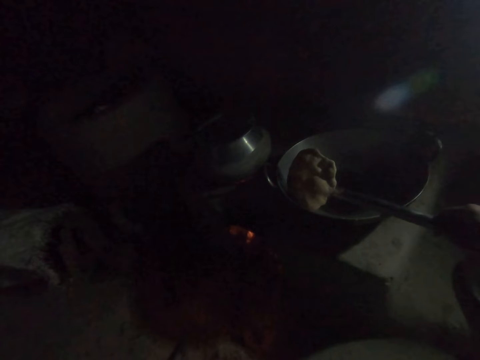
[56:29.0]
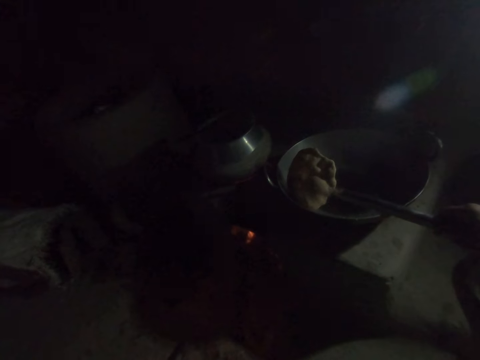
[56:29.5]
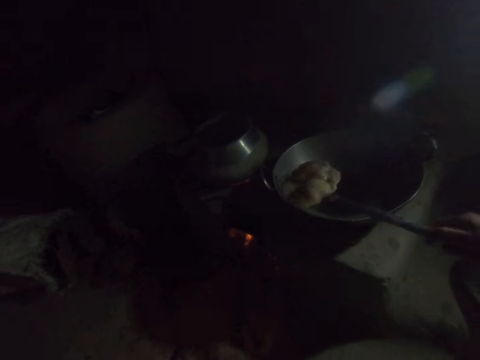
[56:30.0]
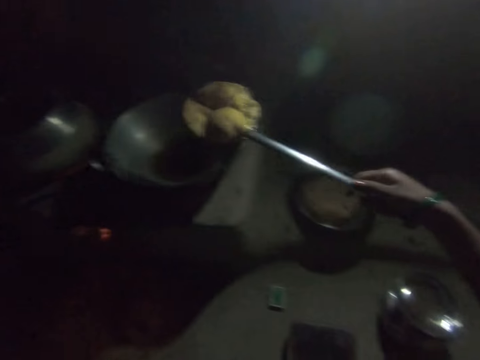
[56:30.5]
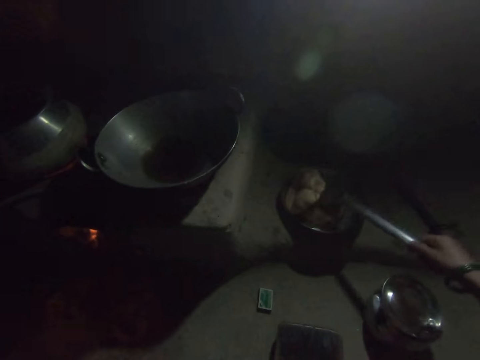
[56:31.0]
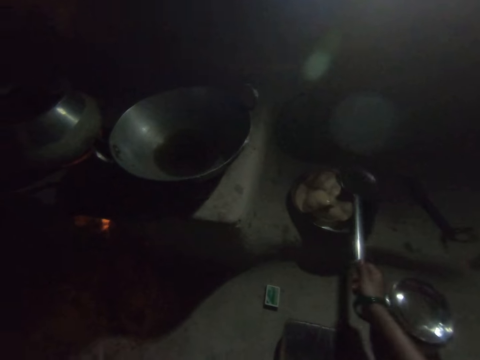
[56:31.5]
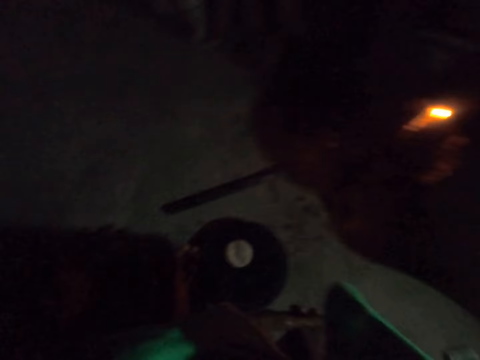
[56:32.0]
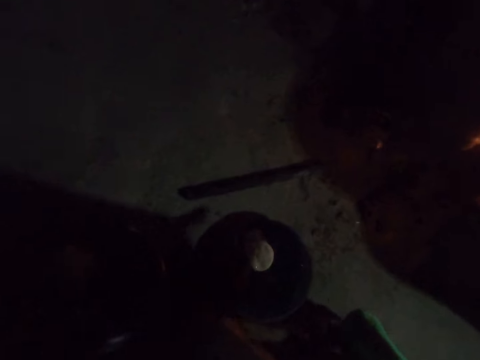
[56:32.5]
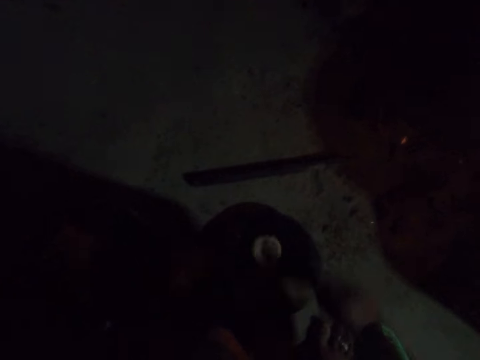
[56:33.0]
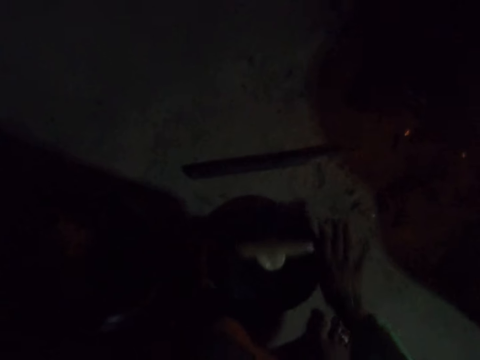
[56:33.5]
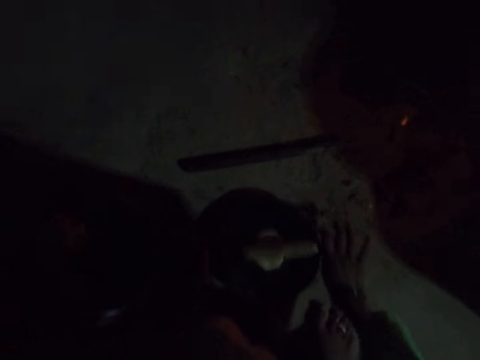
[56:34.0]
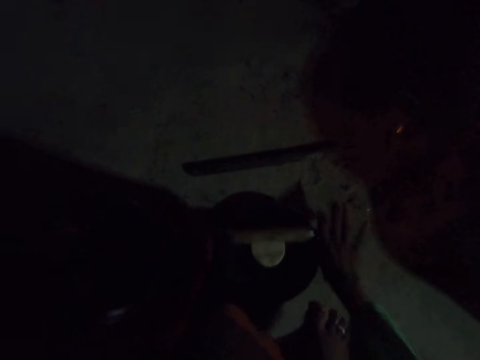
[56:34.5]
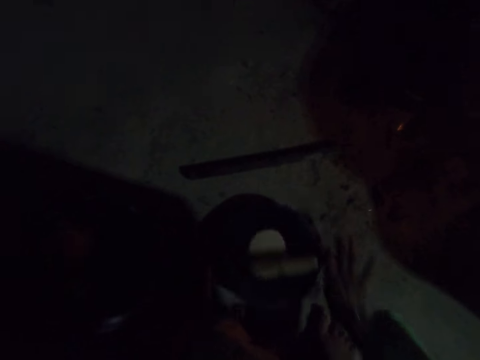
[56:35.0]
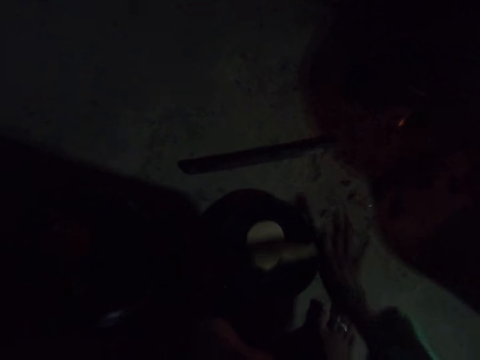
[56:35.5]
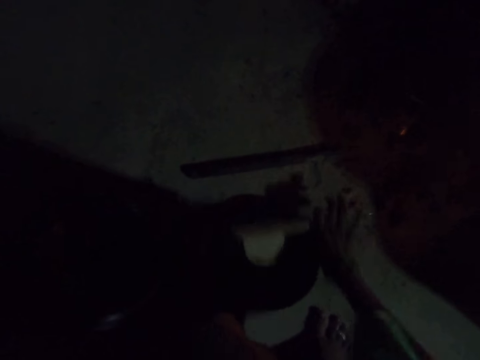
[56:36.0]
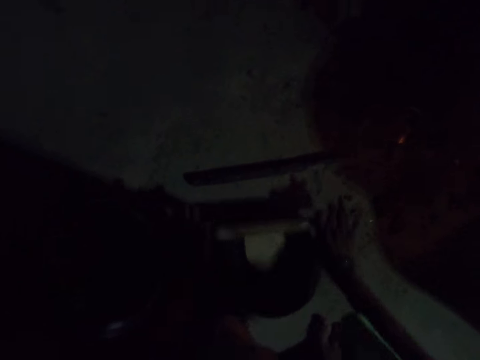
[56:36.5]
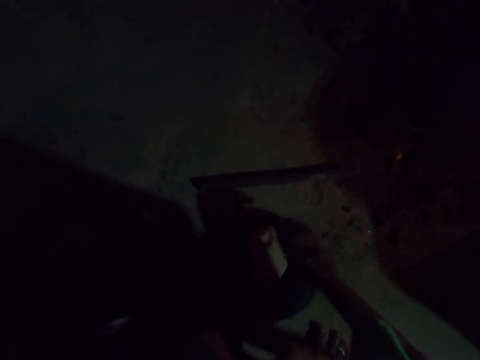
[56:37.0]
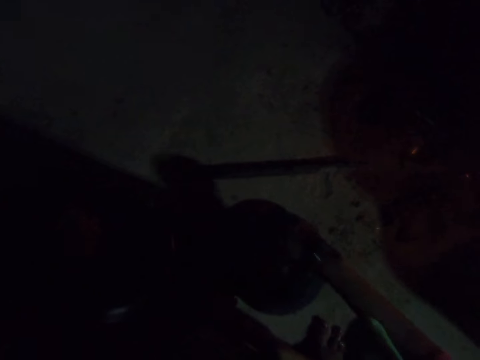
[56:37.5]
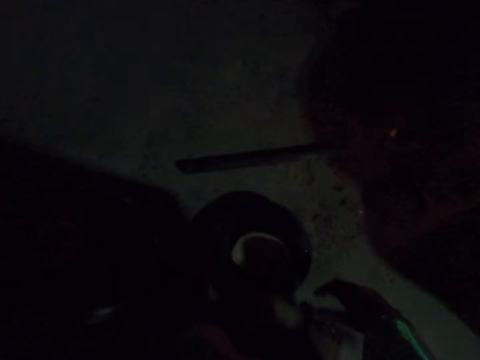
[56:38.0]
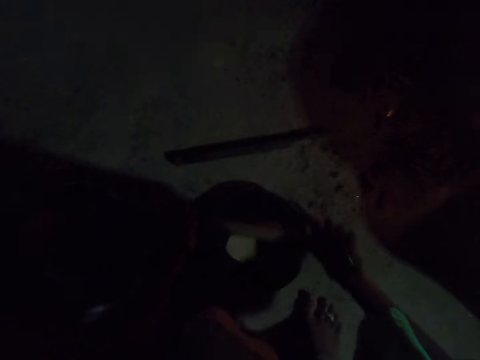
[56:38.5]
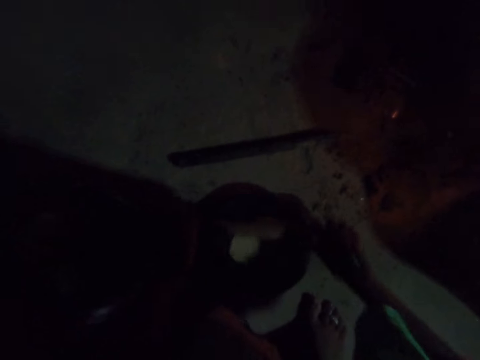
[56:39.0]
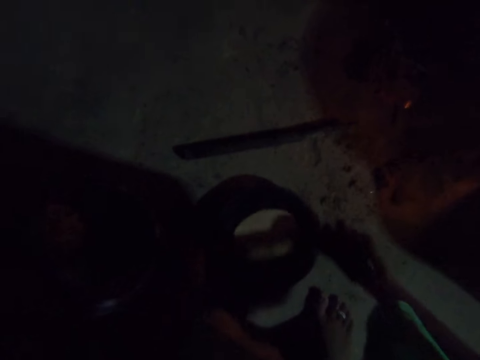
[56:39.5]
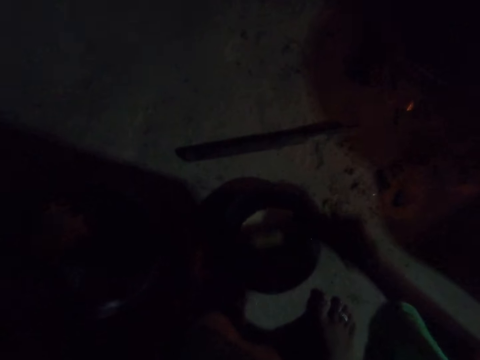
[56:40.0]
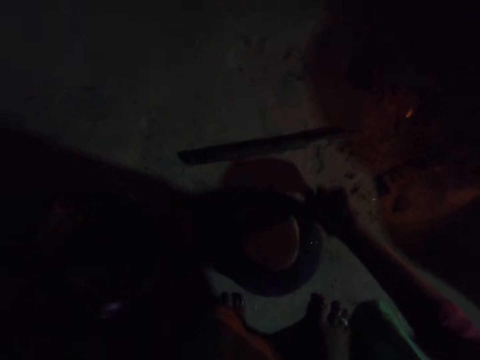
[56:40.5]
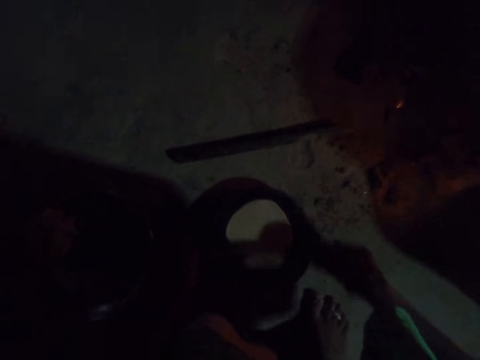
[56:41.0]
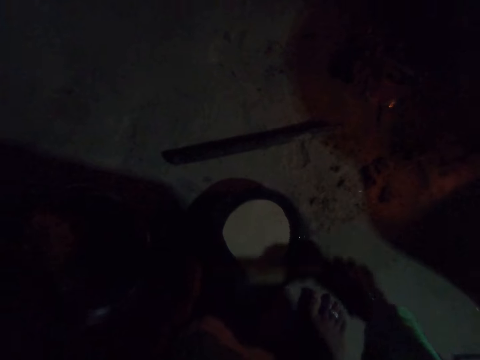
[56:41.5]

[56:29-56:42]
The camera wearer carries the African donut. They put the African donut on the saucepan and place the draining spoon on the saucepan. They tap on the dough. They roll the dough on the chapati board. They hold the dough, turn the dough on the chapati board, and roll the dough on the chapati board.

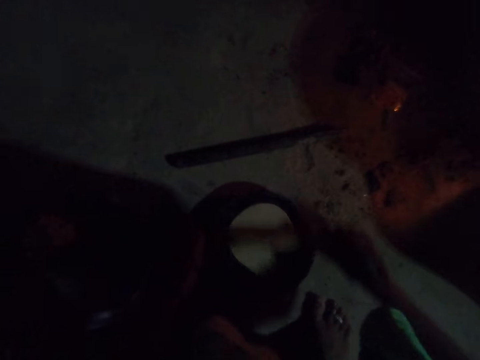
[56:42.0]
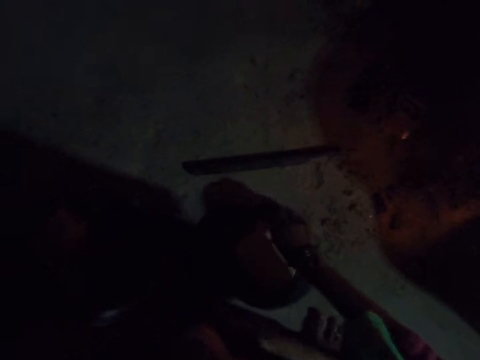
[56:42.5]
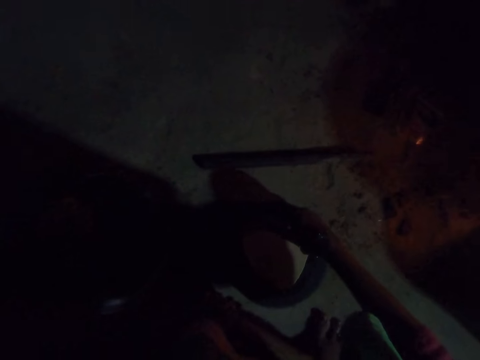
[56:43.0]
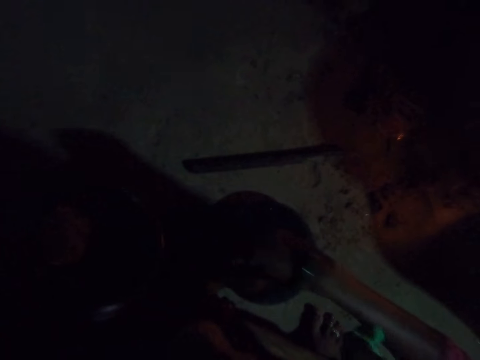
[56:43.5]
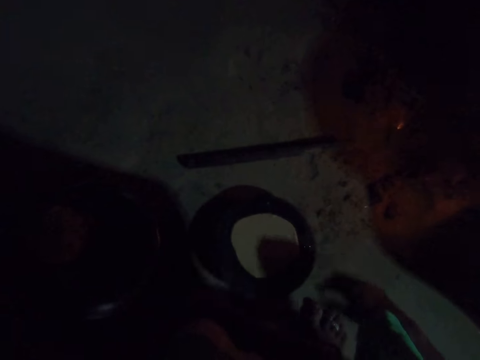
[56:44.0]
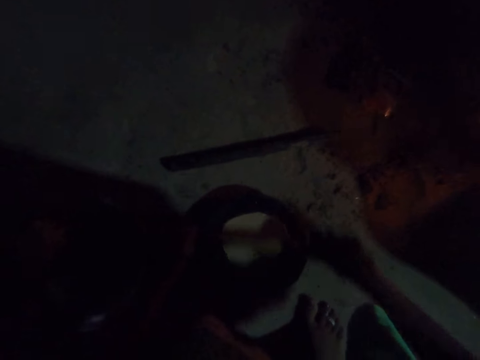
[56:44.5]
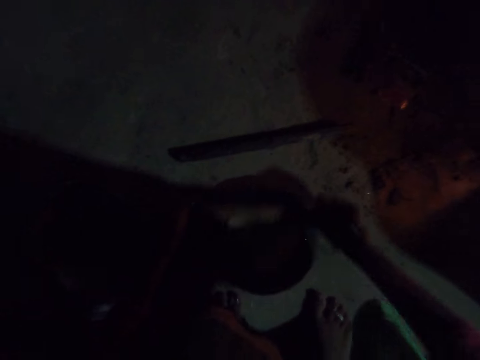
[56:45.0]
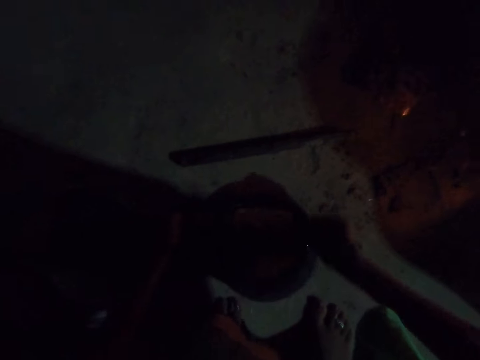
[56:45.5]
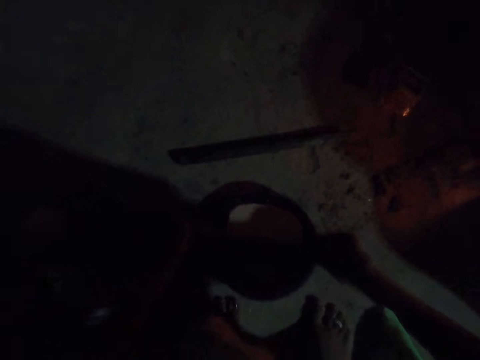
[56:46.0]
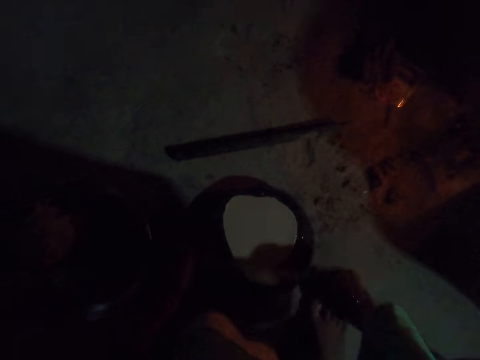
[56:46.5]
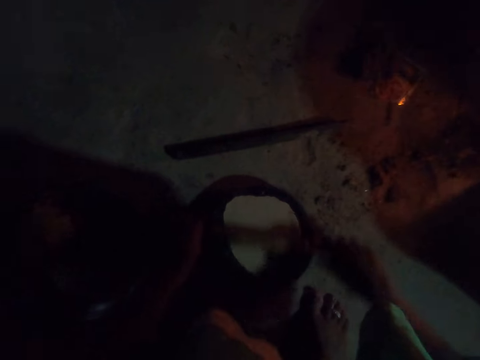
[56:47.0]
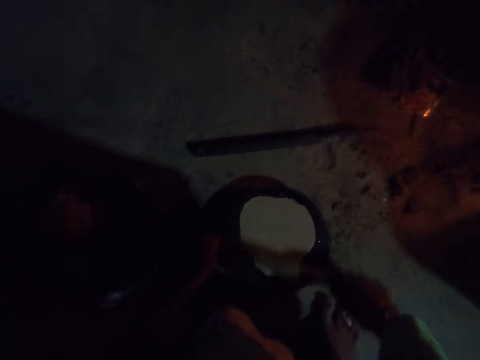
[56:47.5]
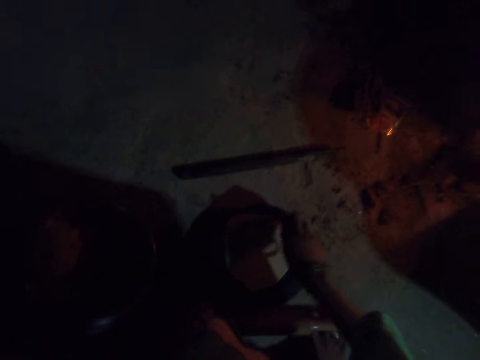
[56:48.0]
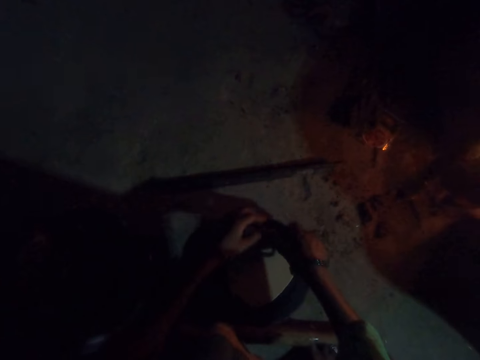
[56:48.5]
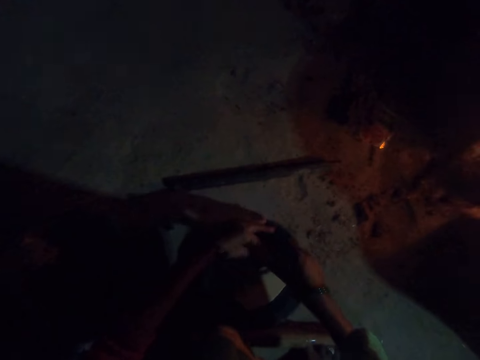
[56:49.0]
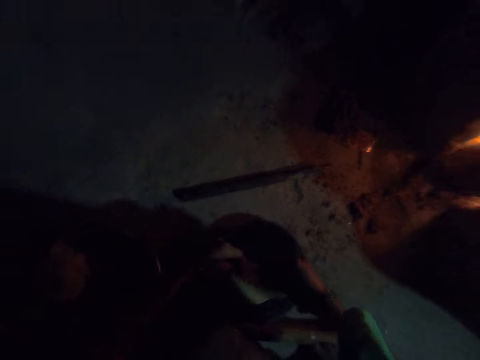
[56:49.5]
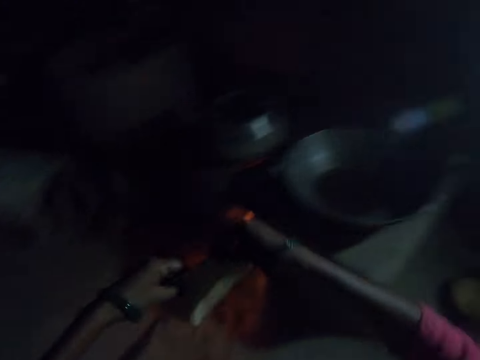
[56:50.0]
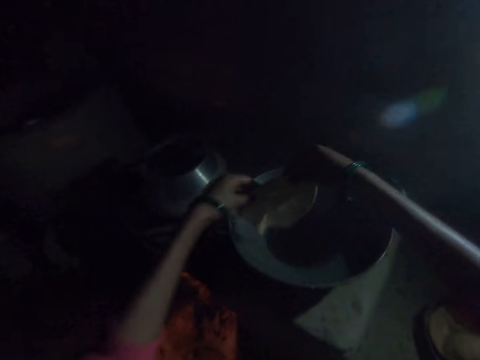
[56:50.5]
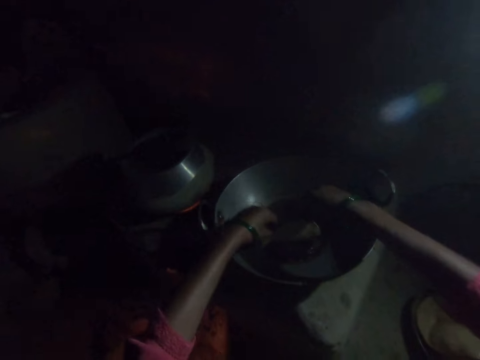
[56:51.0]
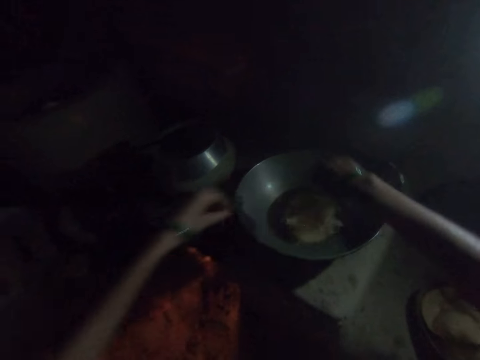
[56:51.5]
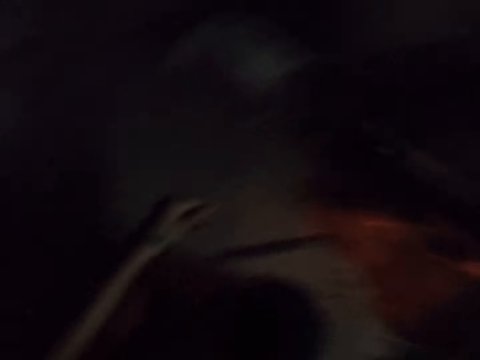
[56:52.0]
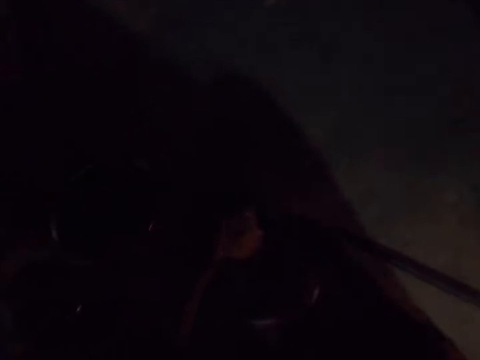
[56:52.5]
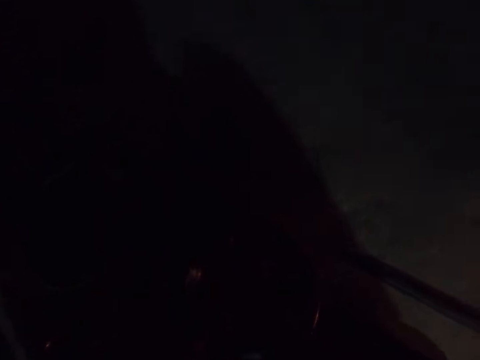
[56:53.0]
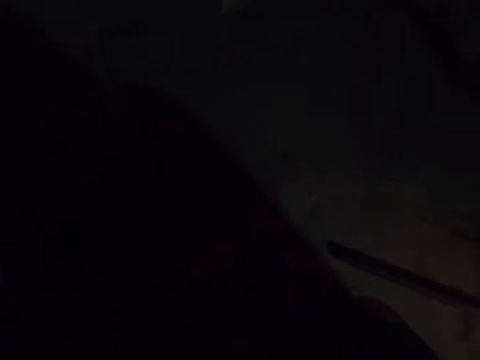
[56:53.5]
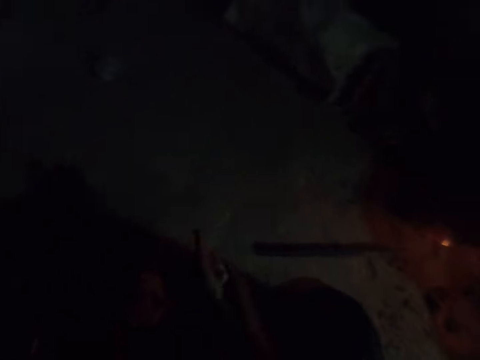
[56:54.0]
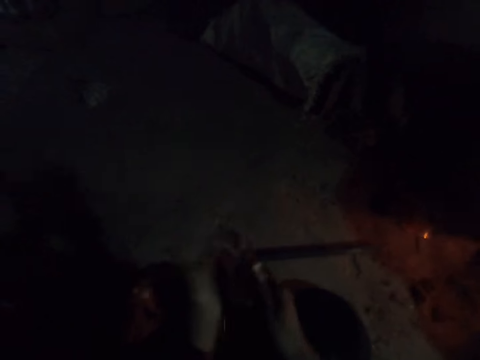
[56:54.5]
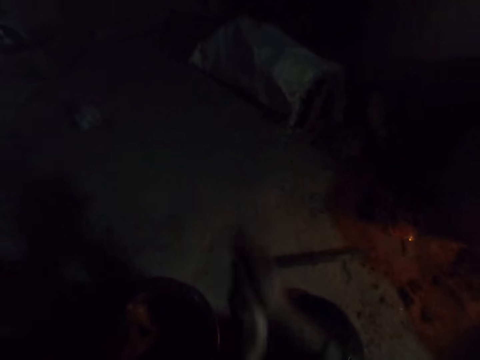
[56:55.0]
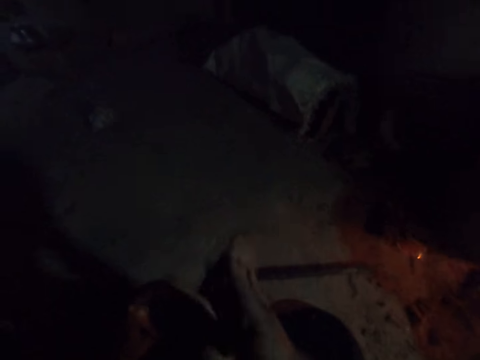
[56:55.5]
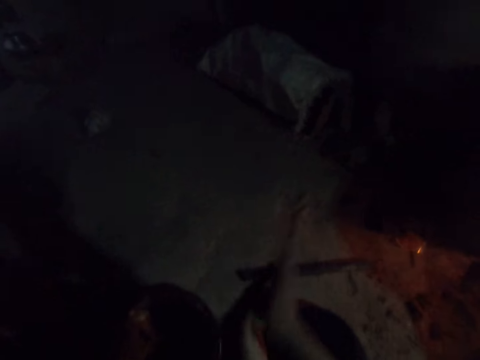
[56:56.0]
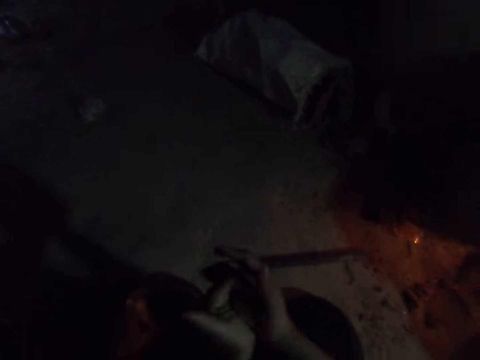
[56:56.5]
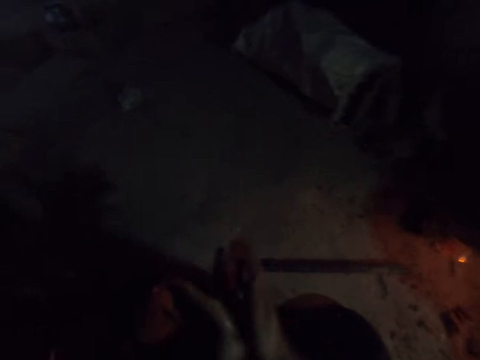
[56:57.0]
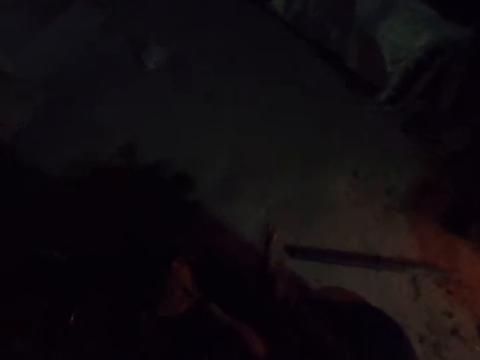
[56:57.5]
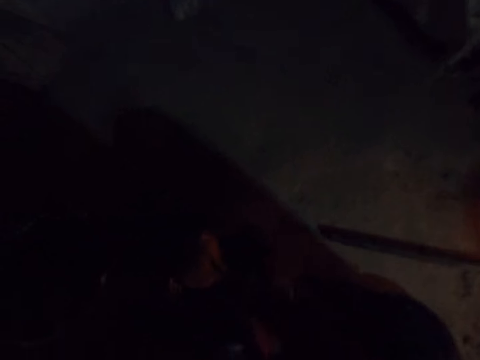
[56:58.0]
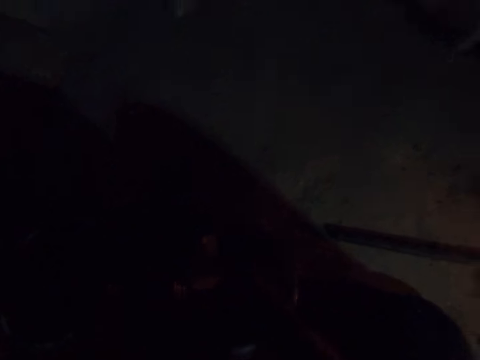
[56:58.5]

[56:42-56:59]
The camera wearer holds the dough. She lifts the dough and turns the dough on the chapati board. She drops the dough. She rolls the dough on the chapati board. She picks up the dough and lifts the dough. She dips the dough in the frying pan. She moves her hands. She holds a dough and picks up the dough. She rolls the dough in the hand. She taps the dough on her hand, rolls the dough, taps the dough on her hand, and rolls the dough.
